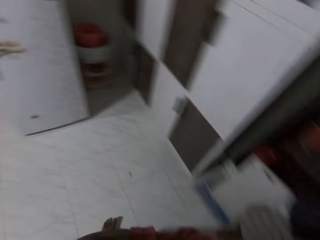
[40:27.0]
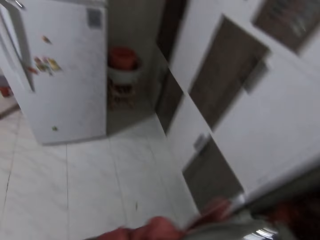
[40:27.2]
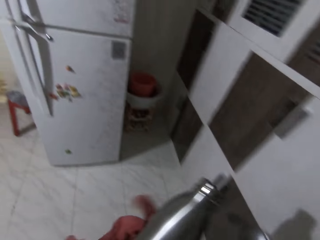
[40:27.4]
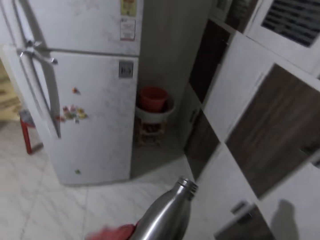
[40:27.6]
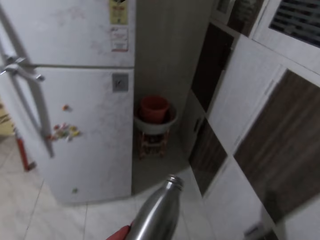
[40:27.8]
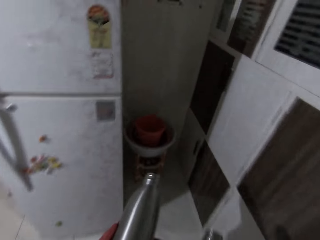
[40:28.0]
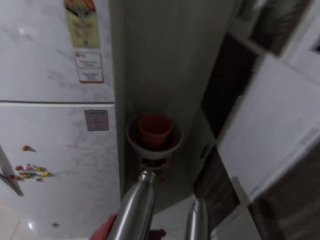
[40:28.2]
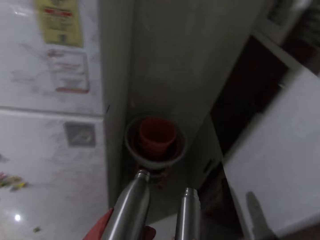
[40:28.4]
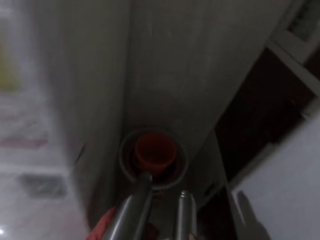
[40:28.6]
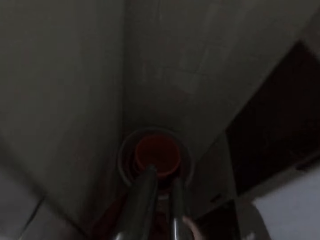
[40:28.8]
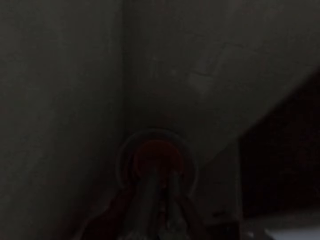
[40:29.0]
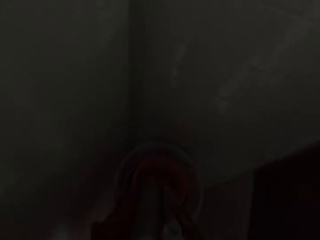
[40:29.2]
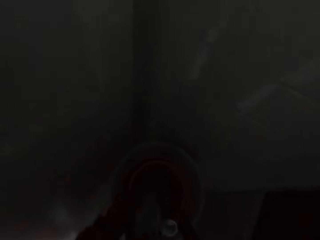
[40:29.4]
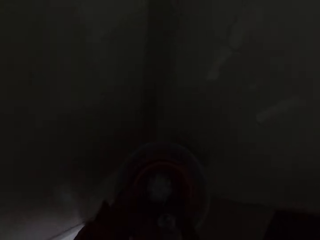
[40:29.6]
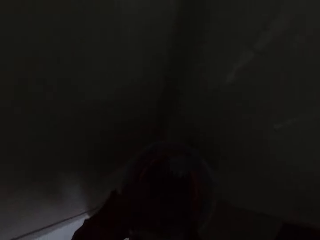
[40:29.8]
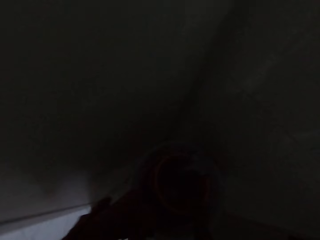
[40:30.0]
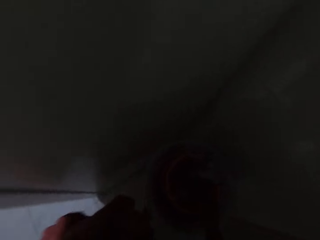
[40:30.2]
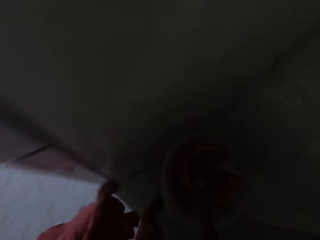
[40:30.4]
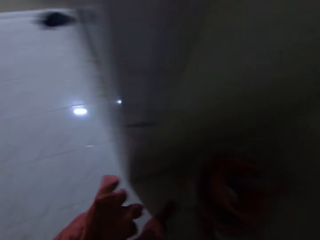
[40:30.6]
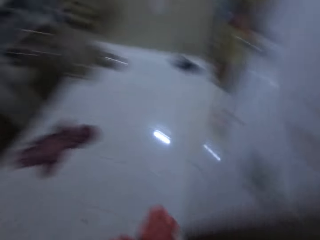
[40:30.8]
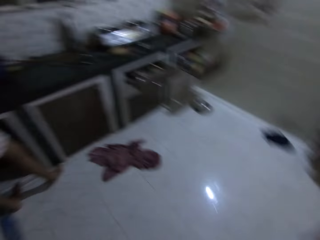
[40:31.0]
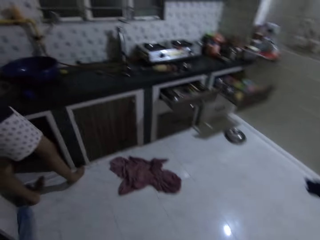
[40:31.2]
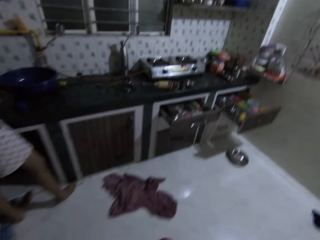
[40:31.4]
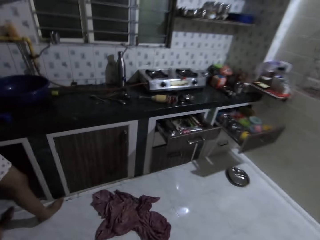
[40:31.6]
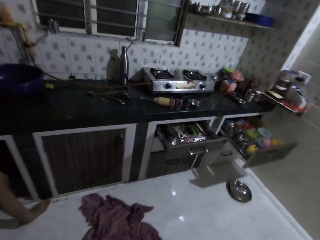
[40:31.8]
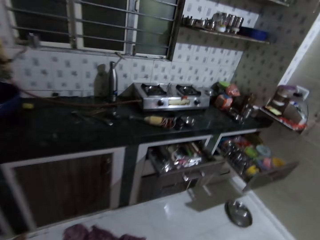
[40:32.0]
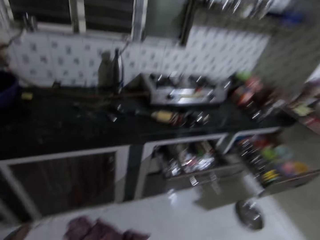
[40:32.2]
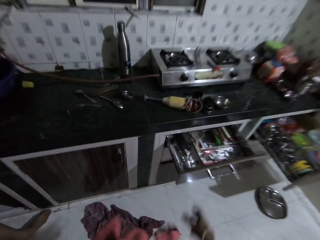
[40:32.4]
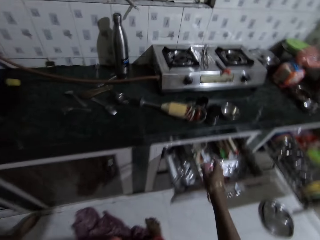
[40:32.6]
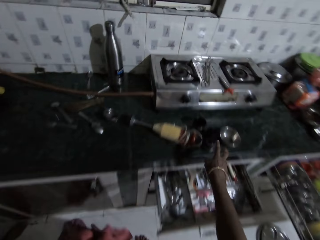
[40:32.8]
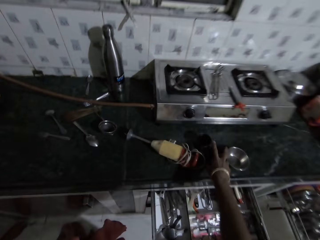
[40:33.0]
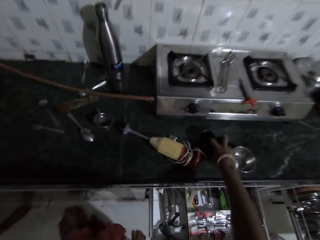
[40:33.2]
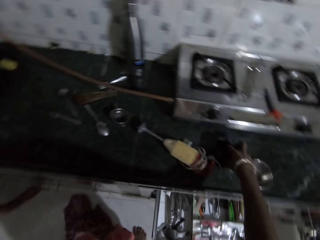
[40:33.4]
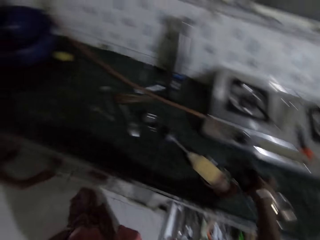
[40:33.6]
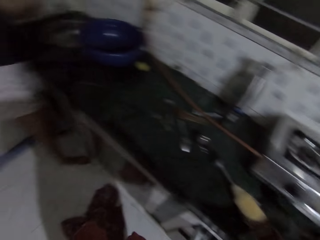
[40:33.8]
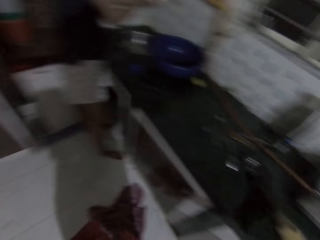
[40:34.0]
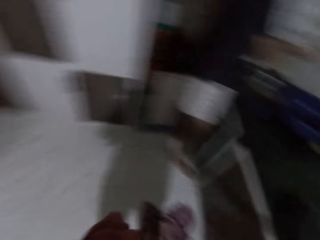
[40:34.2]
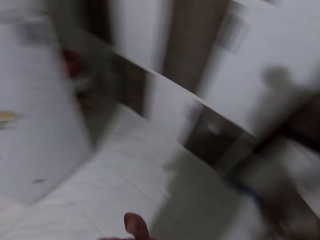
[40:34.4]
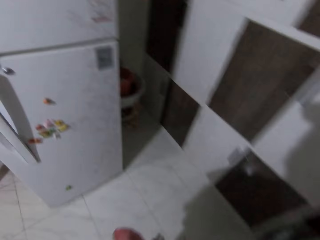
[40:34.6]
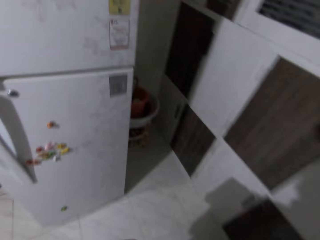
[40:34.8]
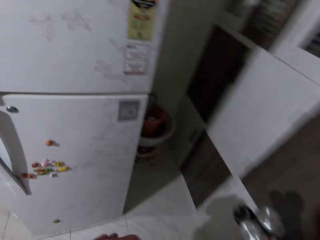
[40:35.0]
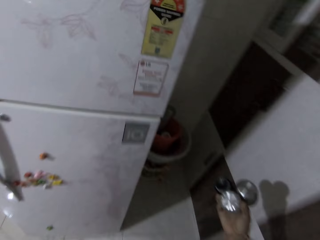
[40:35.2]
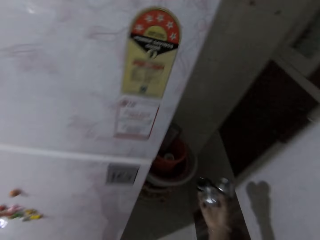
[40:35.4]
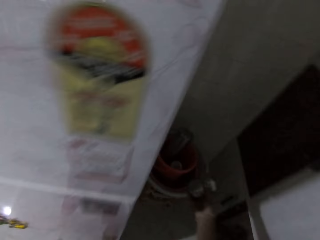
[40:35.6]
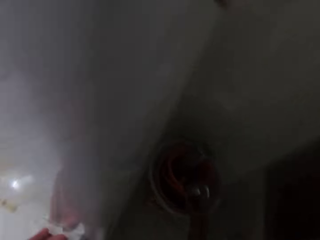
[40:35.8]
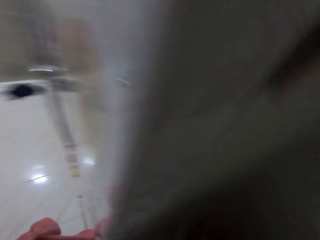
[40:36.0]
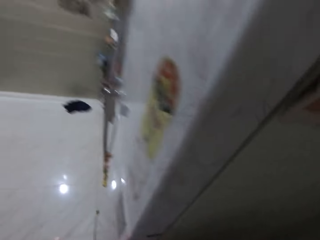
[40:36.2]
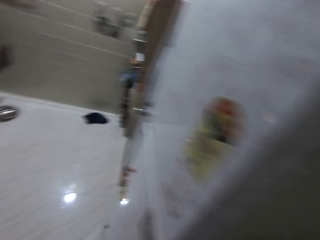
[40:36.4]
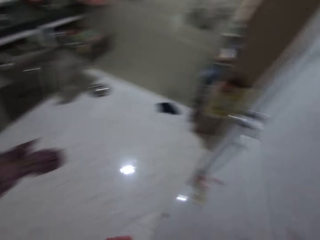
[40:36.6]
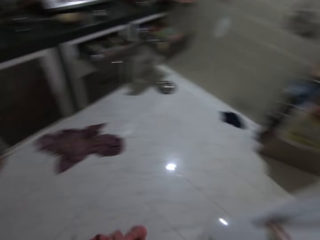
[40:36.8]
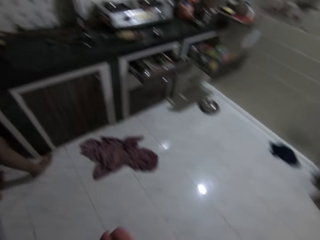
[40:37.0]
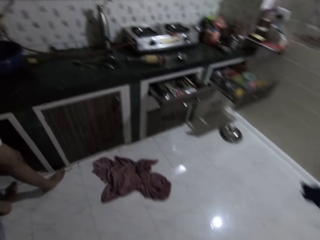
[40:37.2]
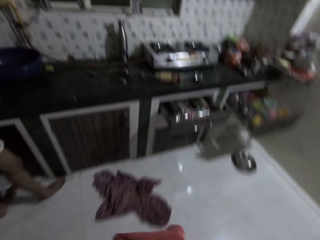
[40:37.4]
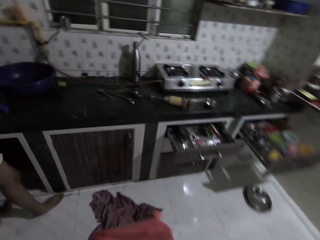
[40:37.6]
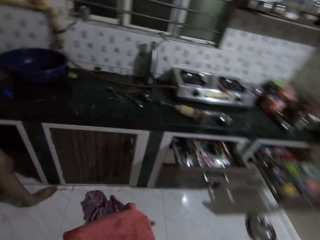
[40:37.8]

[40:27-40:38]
The camera wearer turns around and walks towards the fridge. She drops the flask in her right hand in the stack of buckets. She drops the flask in her left hand in the stack of buckets. She walks towards the countertop. She picks up some lids from the cabinet with her right hand. She turns around and walks towards the fridge. She drops the lids in the stack of buckets with her right hand. She walks towards the countertop.

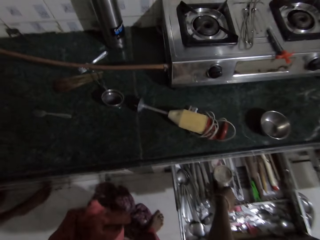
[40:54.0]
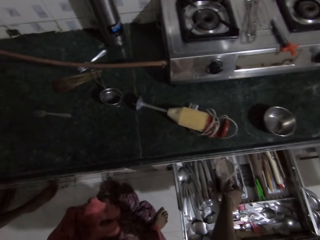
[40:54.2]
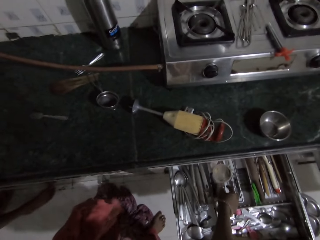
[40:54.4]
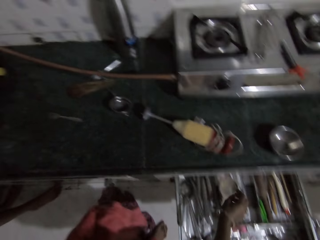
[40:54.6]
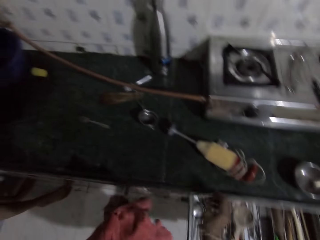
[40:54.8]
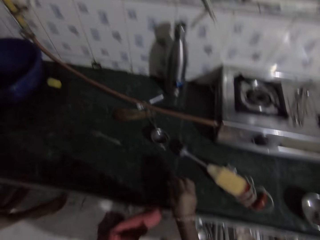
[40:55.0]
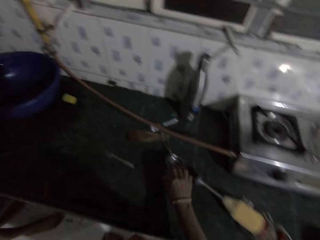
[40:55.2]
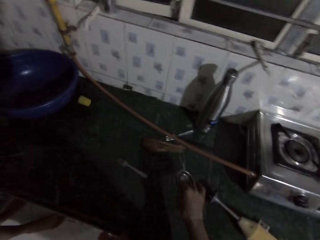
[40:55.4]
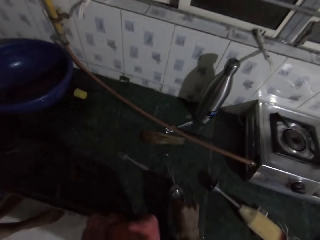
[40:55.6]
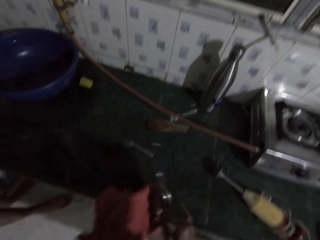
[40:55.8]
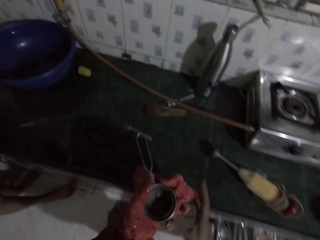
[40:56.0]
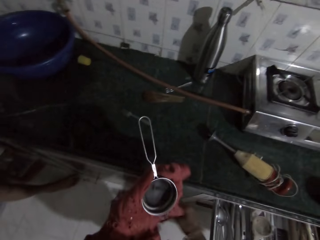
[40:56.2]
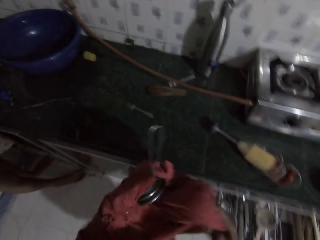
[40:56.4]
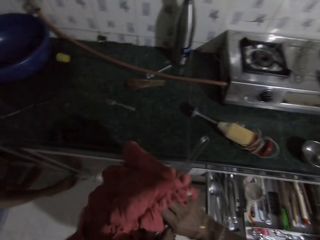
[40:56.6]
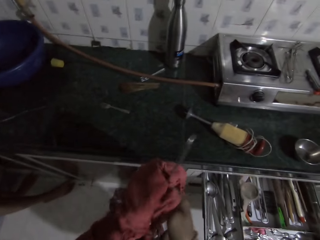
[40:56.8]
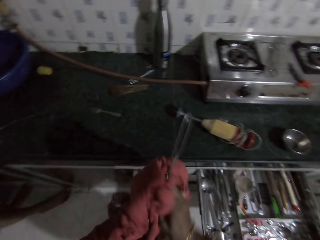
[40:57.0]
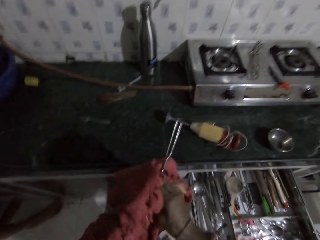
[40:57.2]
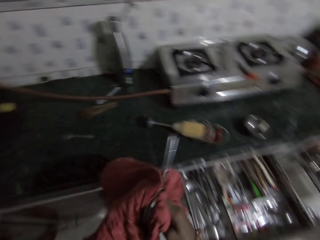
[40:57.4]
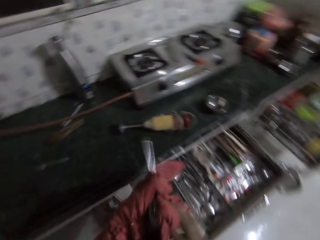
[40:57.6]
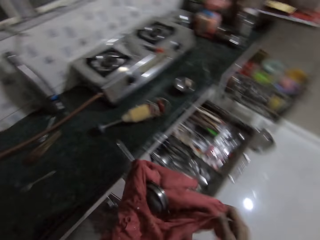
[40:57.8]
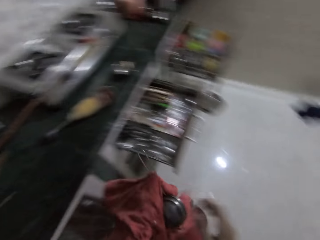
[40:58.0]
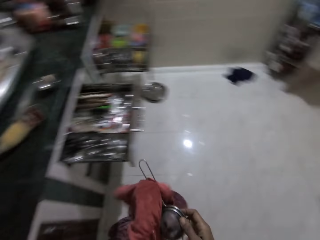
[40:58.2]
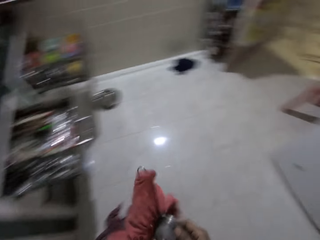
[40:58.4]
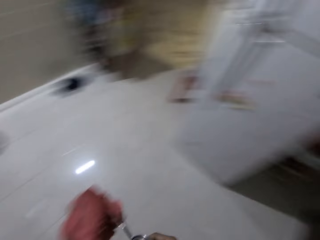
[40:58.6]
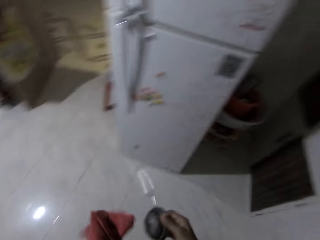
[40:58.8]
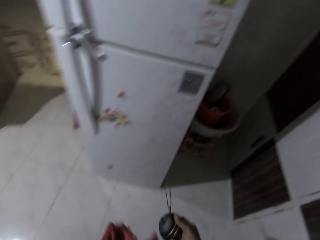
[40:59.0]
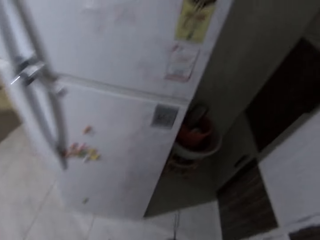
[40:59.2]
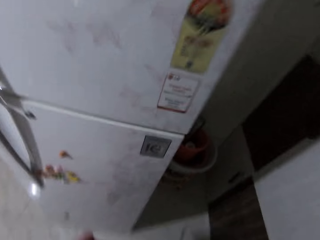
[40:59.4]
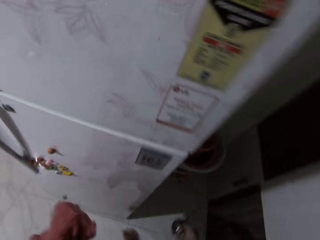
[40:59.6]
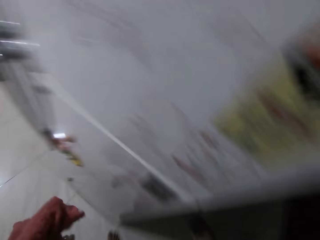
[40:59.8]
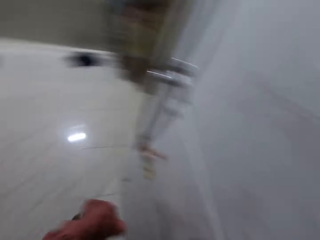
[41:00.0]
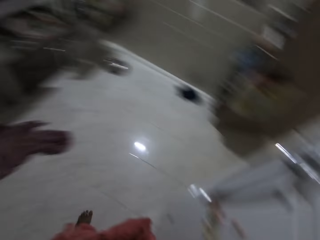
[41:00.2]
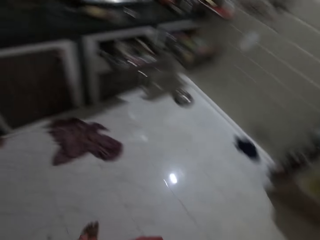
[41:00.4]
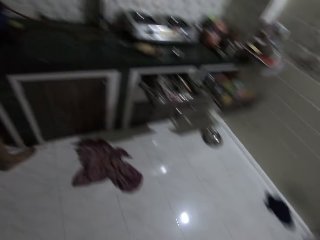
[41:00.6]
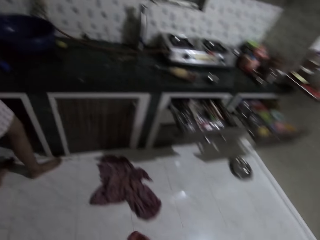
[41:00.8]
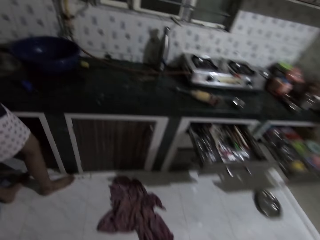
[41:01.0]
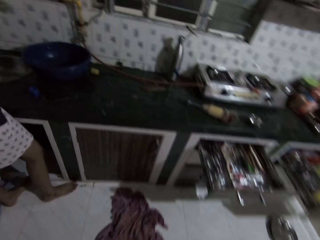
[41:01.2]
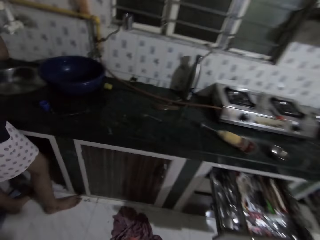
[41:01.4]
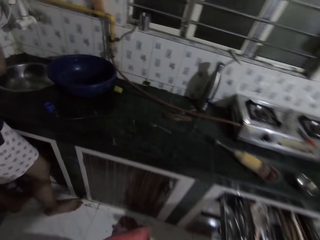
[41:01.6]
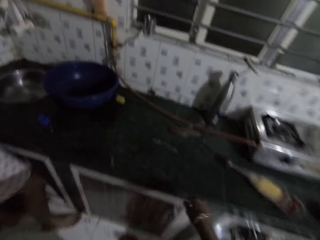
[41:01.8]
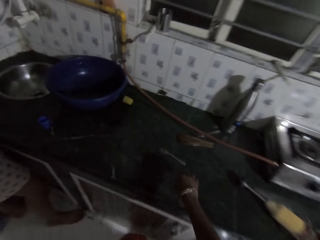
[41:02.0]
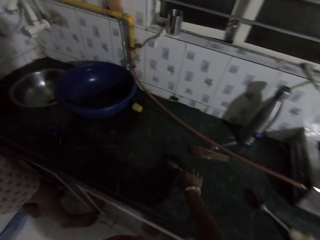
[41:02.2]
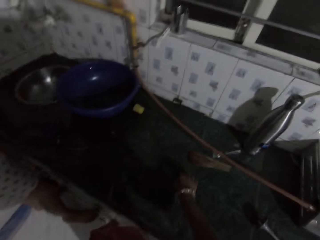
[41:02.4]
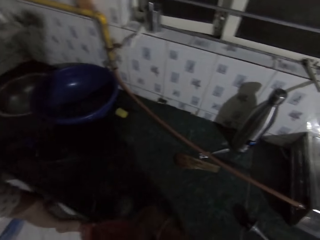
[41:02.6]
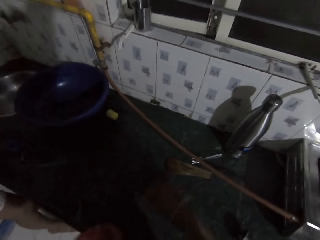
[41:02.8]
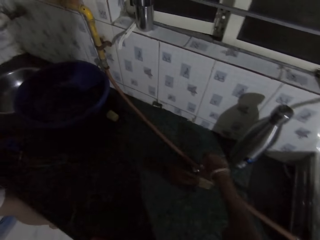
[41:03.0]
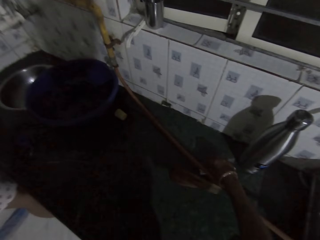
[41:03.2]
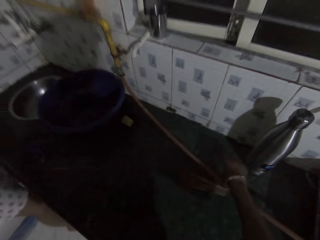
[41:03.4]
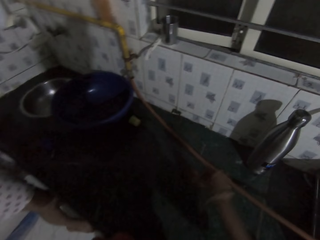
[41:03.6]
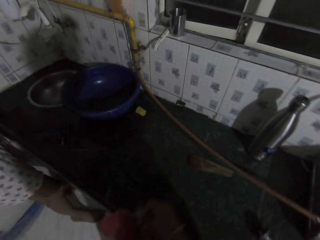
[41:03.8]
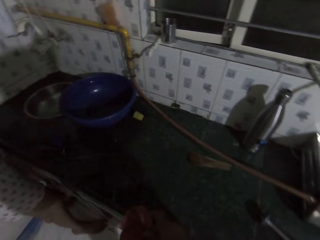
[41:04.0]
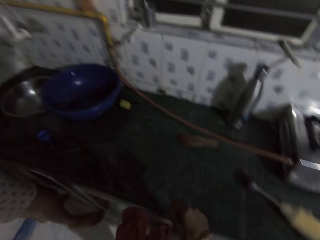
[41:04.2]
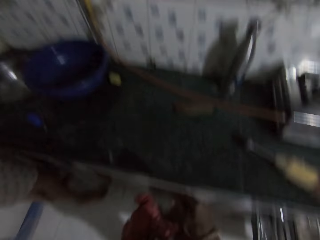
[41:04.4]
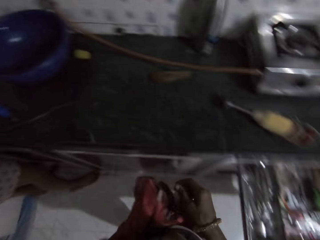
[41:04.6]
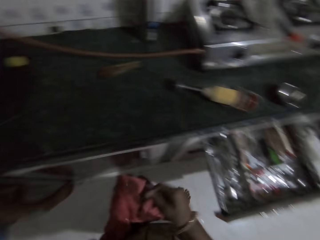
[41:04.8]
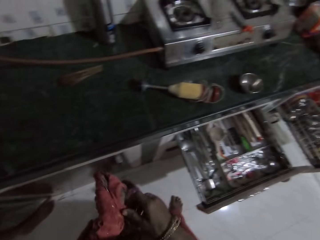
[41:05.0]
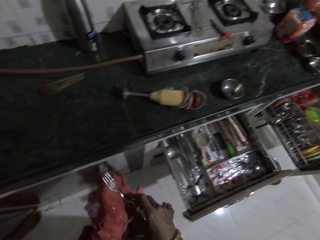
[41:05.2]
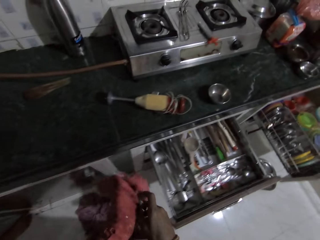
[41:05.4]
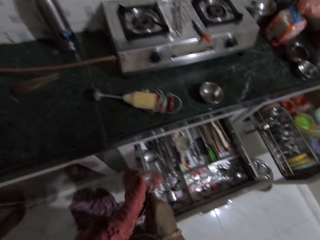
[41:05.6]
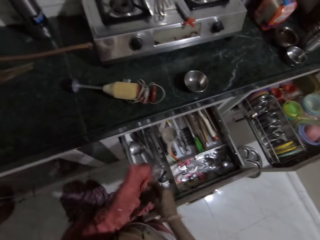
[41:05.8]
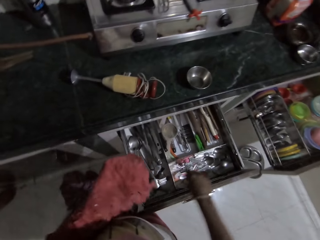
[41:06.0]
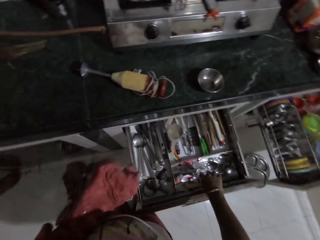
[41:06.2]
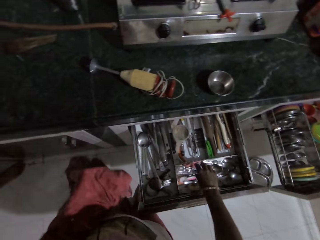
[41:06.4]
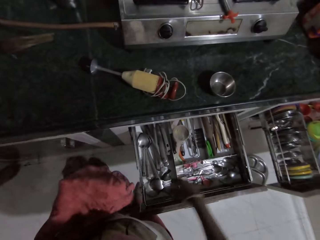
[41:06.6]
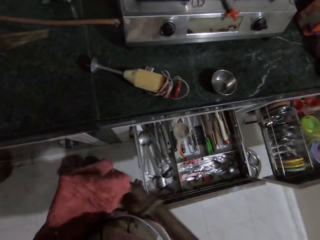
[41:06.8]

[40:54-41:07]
The camera wearer picks a sieve from the slab with her right hand. She hits the sieve on the slab with her right hand. She passes the sieve from her right hand to her left hand. She grabs the rag with her hands. She cleans the sieve with the rag in her hands. She drops the rag from her right hand. She pulls the sieve from her left hand with her right hand. She drops the sieve in the bowl on the rack with her right hand. She walks. She picks a fork from the slab with her right hand. She passes the fork from her right hand to her left hand. She picks another fork from the slab with her right hand. She passes the fork from her right hand to her left hand. She cleans the forks with the rag in her left hand. She passes the forks from her left hand to her right hand. She drops the forks in the drawer with her right hand.
